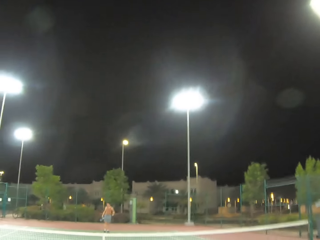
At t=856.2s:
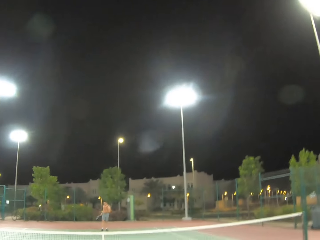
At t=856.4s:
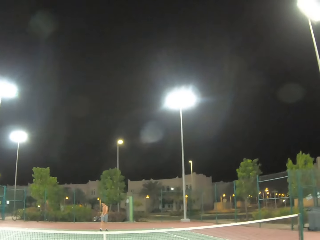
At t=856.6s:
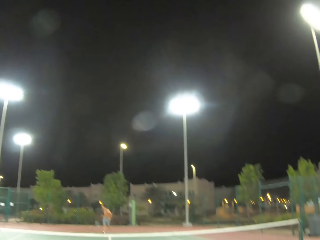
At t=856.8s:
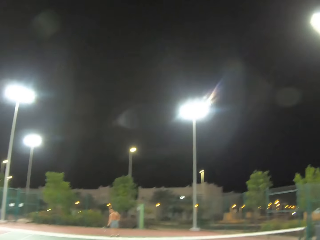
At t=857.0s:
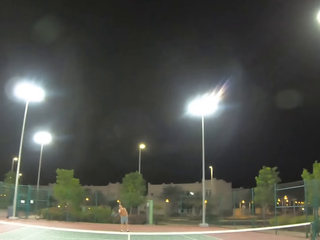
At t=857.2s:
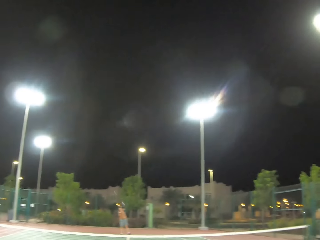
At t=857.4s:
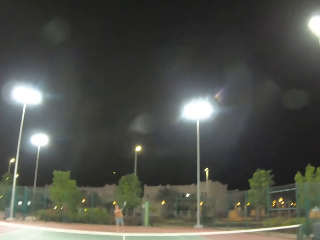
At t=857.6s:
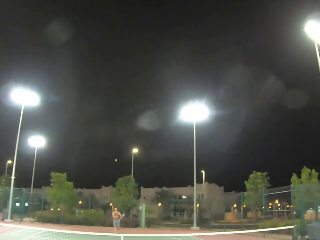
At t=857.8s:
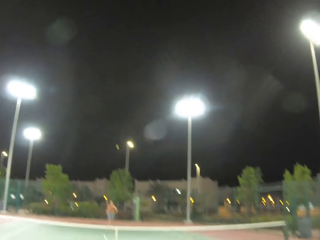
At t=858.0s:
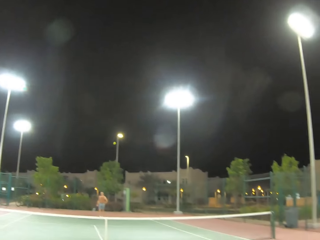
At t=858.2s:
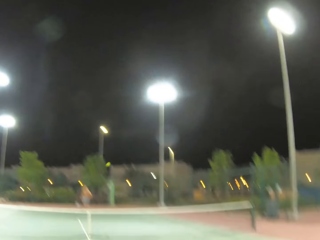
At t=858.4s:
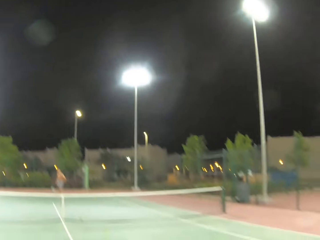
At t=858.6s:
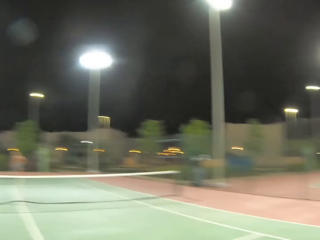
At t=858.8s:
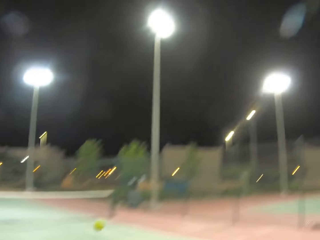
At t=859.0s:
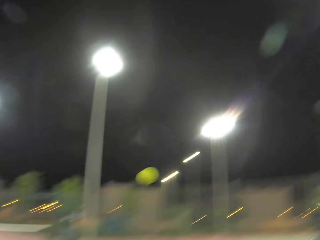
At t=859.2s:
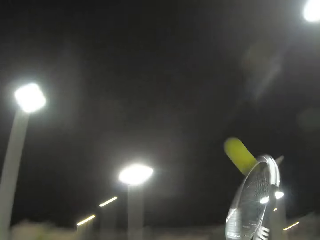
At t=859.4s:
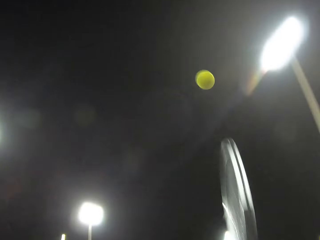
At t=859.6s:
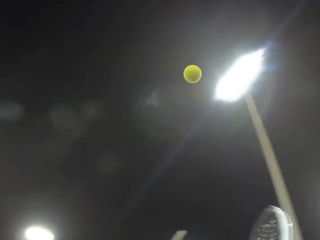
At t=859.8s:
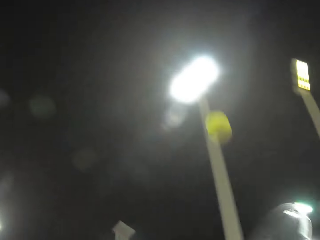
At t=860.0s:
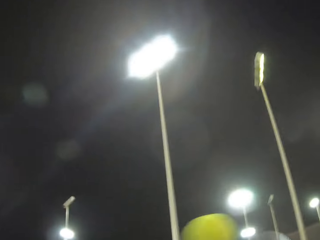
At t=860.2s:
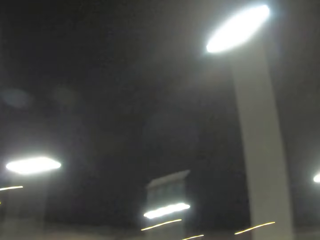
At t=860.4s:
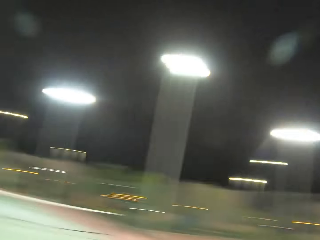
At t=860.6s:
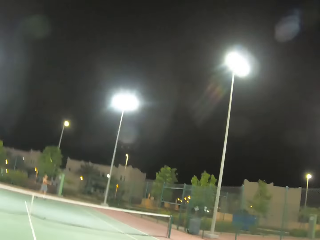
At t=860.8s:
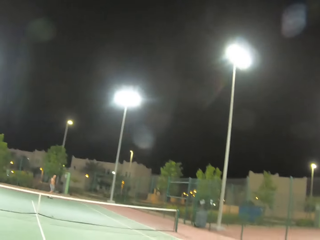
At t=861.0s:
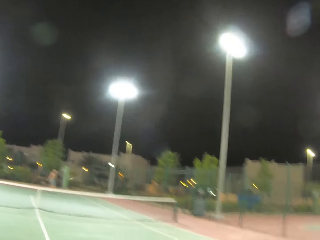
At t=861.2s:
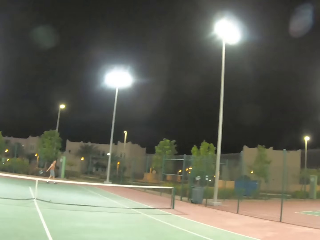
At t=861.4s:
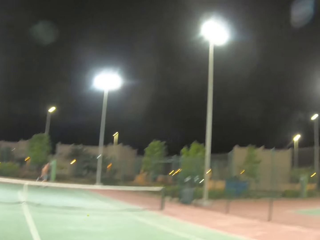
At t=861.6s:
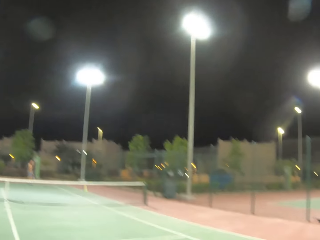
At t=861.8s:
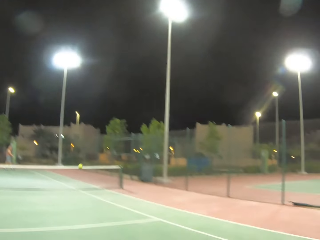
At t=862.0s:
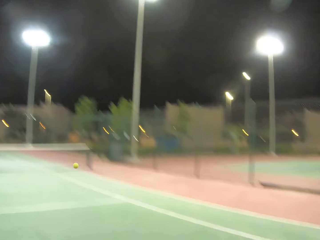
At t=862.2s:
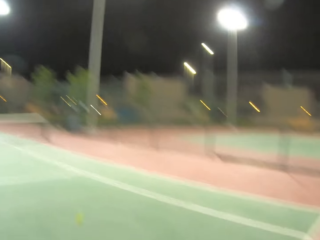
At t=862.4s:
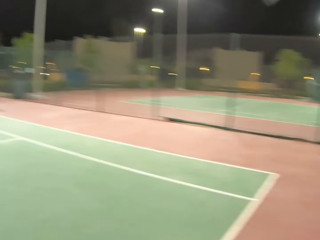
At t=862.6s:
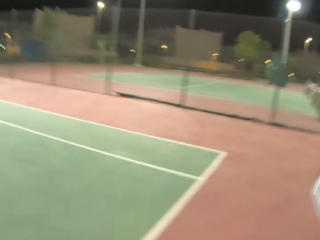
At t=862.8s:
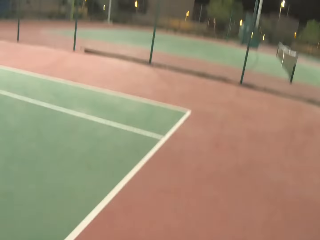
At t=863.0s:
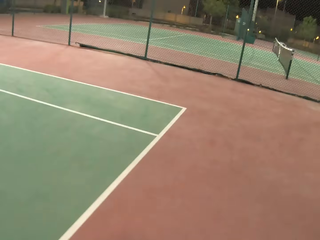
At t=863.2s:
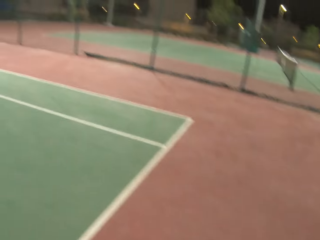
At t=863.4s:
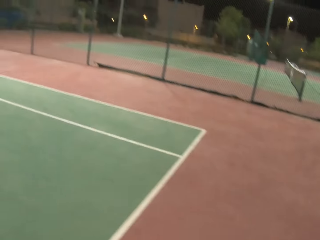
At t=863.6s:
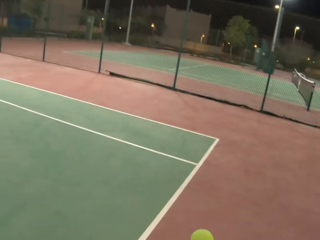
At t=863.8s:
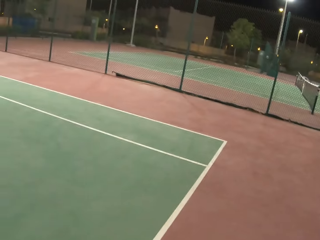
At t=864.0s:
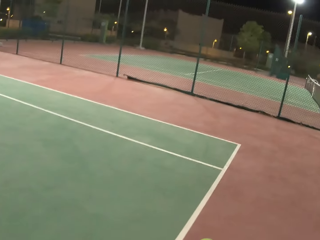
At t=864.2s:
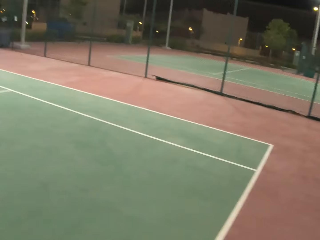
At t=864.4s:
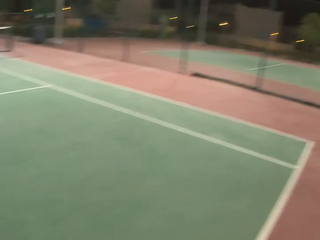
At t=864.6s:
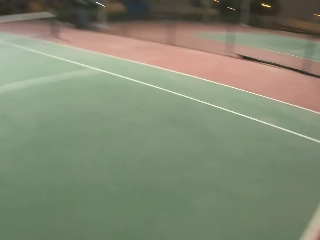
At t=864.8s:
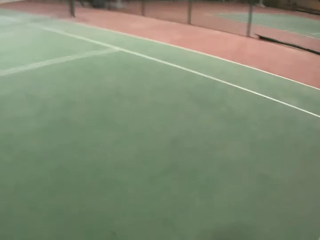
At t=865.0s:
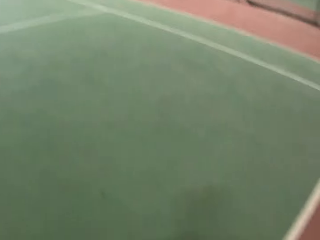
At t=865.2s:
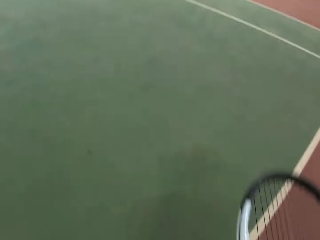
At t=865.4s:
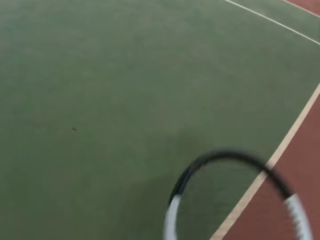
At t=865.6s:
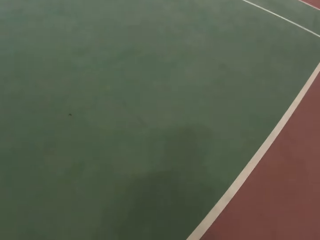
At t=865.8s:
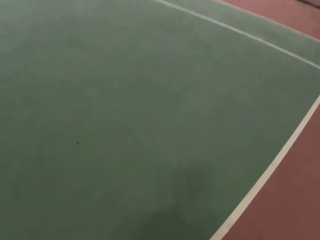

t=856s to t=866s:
A man passes a tennis ball with a racket. The camera wearer passes the tennis ball with a racket. The man passes the tennis ball with a racket.

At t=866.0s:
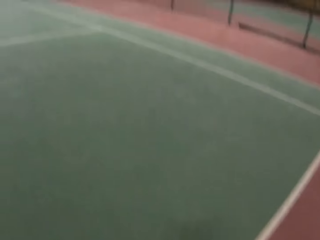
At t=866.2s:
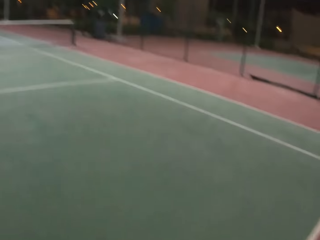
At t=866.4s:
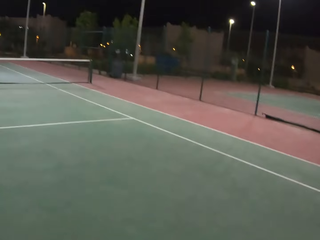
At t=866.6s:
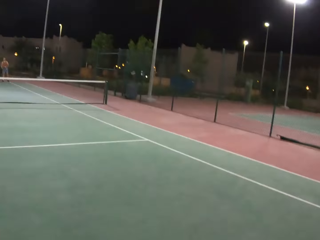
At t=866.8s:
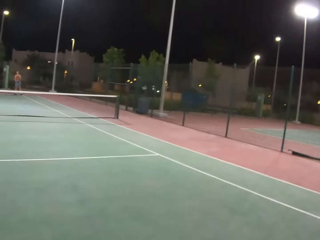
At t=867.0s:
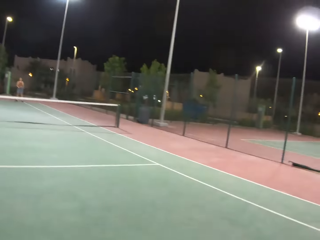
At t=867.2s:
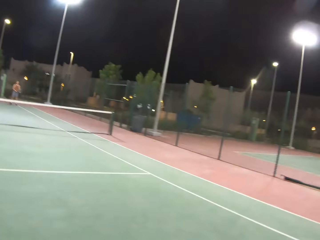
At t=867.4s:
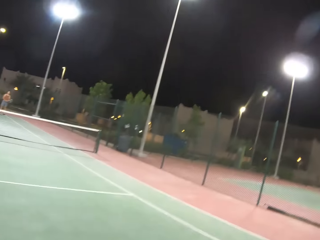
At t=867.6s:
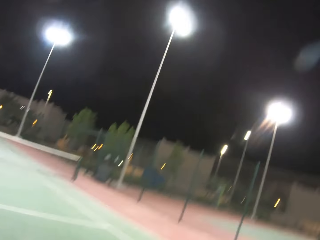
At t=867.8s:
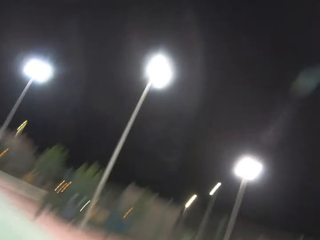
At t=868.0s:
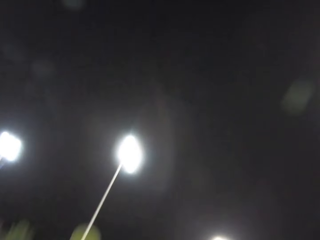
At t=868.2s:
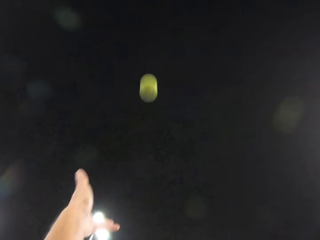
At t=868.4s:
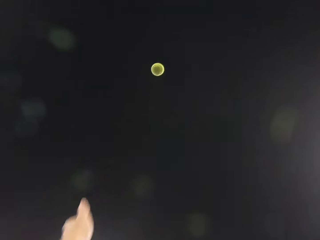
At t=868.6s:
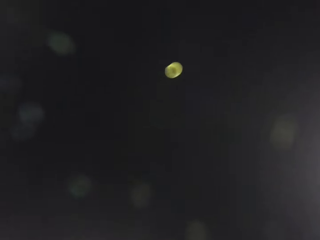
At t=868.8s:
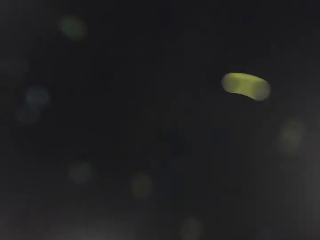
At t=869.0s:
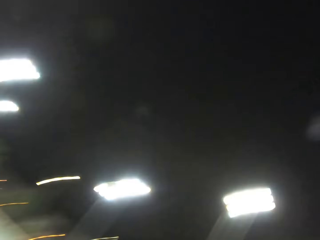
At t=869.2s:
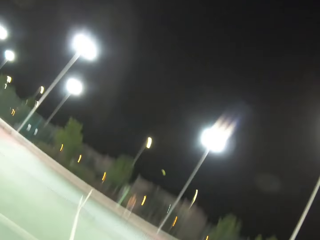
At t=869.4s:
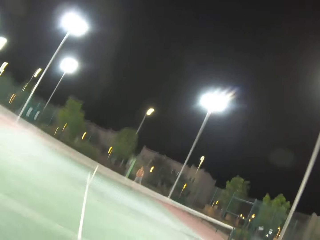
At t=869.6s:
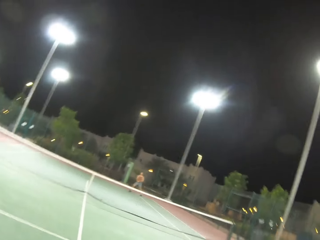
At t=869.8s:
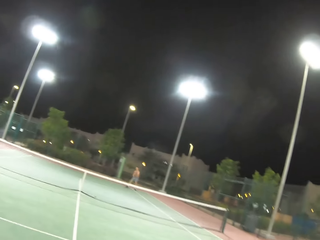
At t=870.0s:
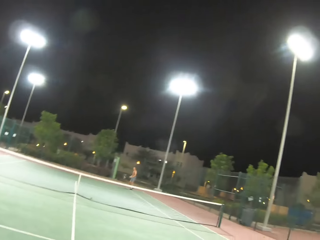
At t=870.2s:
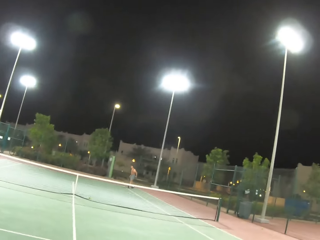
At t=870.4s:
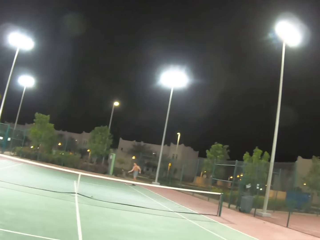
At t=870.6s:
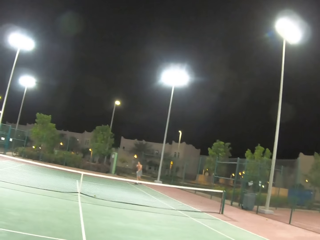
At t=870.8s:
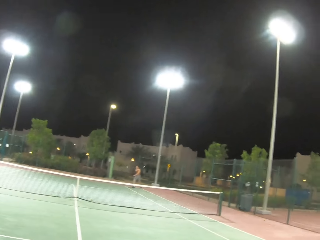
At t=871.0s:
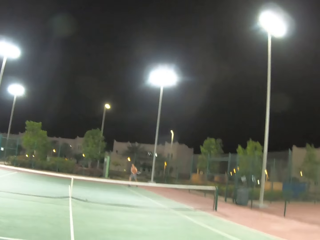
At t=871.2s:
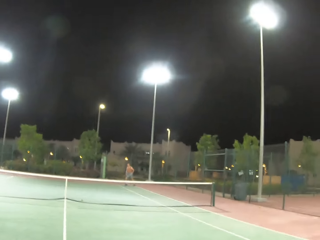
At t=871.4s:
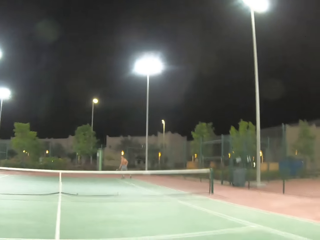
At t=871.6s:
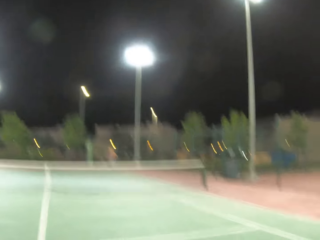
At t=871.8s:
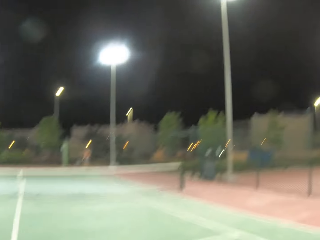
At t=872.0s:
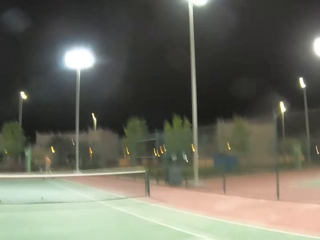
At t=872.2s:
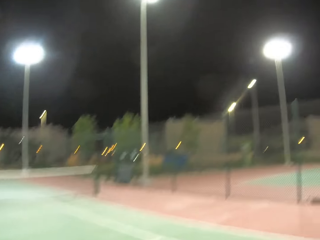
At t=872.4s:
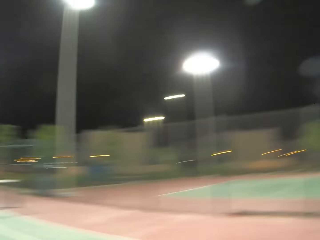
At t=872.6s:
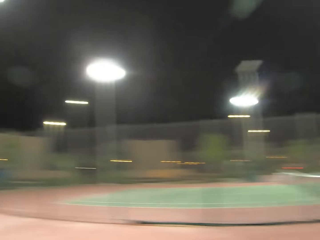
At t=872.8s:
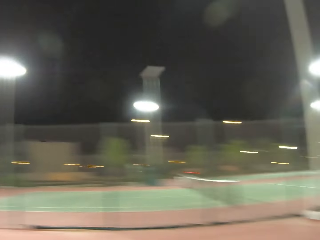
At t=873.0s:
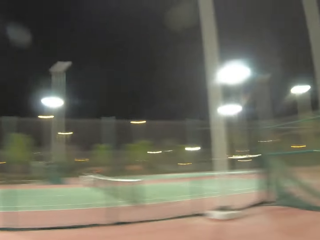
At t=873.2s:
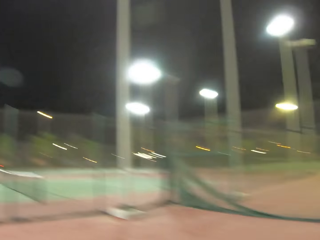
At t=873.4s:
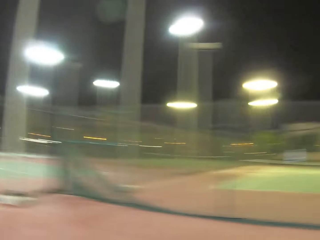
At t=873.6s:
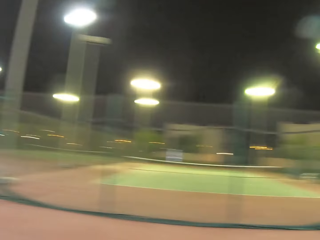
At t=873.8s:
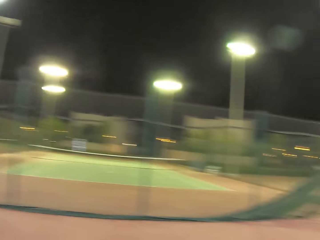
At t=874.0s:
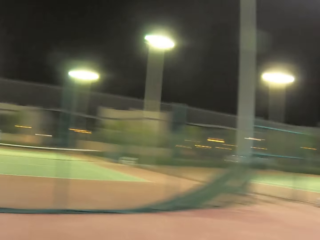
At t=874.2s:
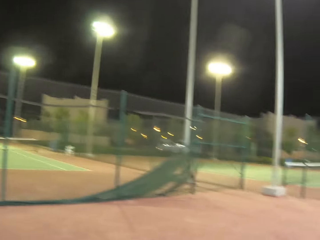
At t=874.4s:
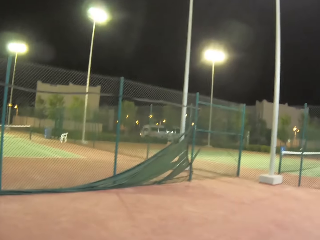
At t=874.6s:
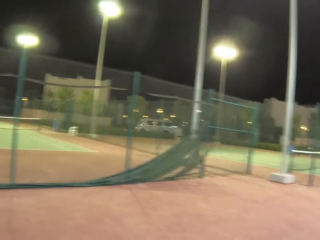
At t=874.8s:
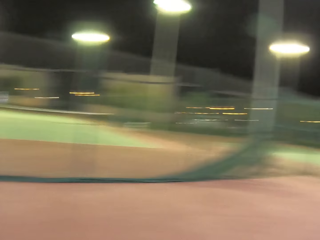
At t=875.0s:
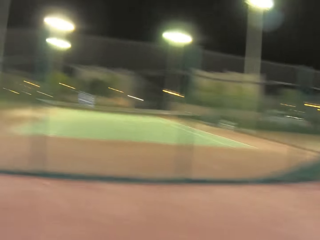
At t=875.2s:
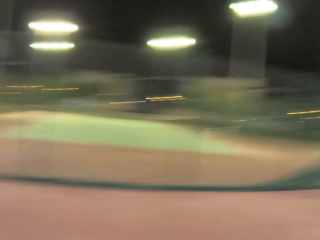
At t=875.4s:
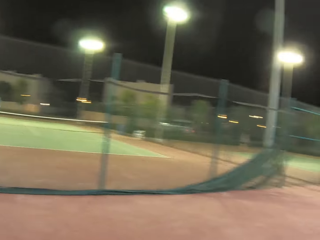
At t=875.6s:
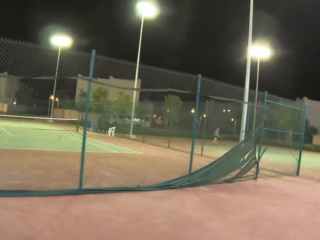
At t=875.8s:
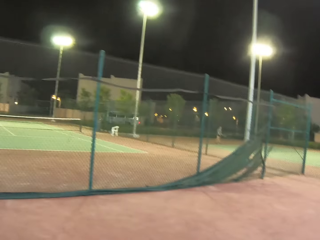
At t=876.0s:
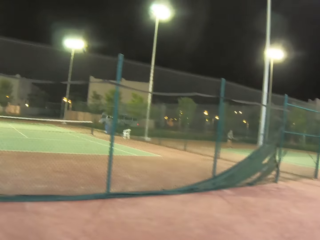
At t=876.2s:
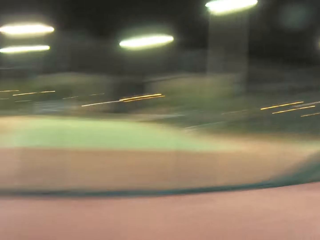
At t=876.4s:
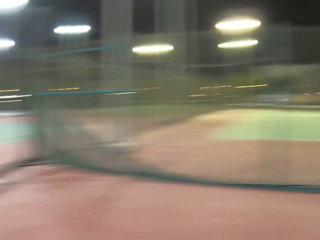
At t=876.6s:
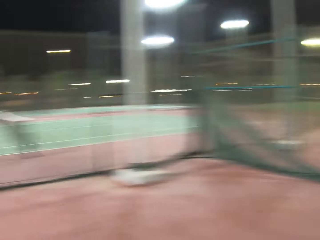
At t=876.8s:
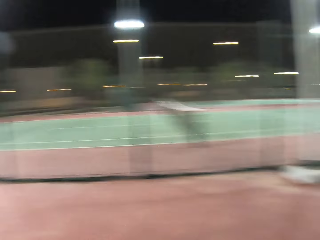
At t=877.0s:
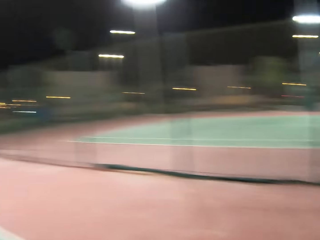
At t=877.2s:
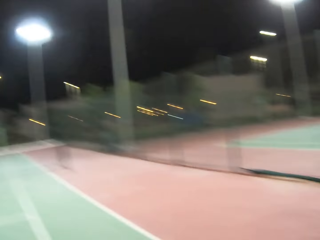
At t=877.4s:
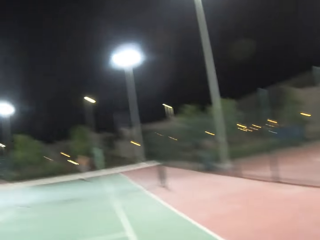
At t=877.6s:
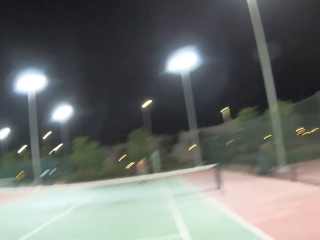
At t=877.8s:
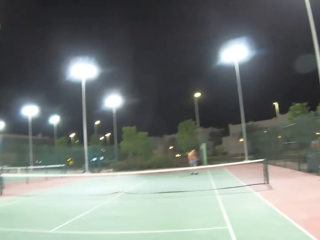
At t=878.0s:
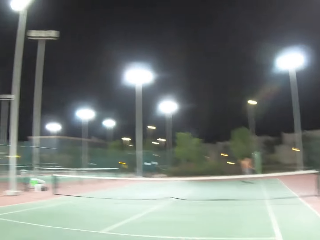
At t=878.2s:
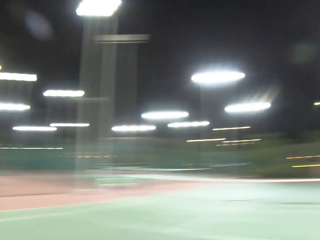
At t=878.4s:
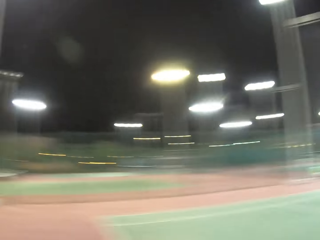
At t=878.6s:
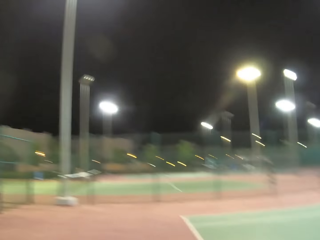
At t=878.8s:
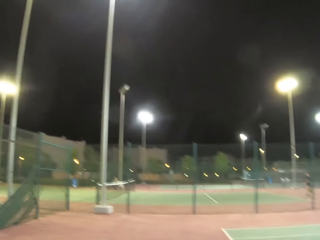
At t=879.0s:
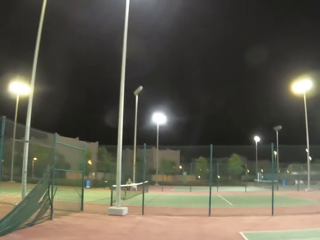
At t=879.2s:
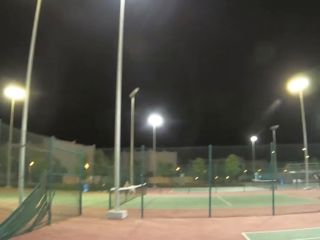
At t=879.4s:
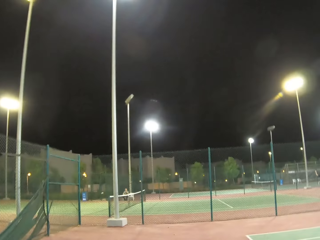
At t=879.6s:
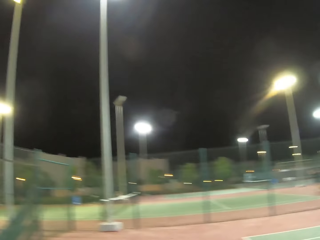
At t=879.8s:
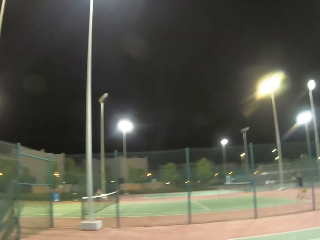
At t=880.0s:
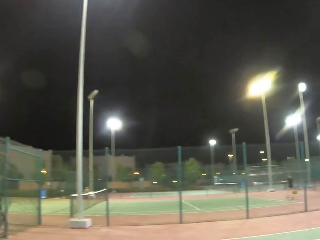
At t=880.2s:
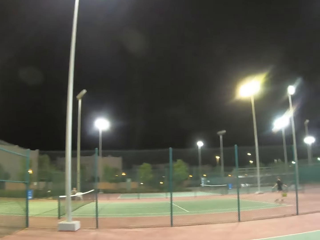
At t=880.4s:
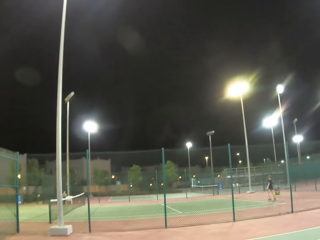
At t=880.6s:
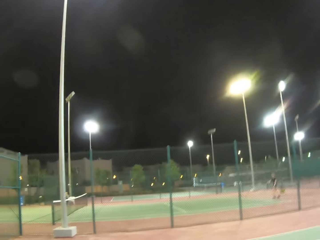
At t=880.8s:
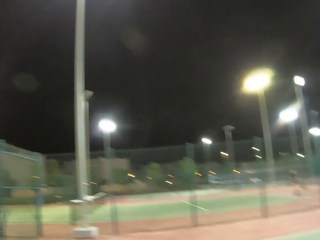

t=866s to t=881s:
The camera wearer passes a tennis ball with a racket. They serve the tennis ball on the tennis court. A man passes the tennis ball with a racket. The camera wearer passes the tennis ball with the racket. They walk around the tennis court and turn around the tennis court.
